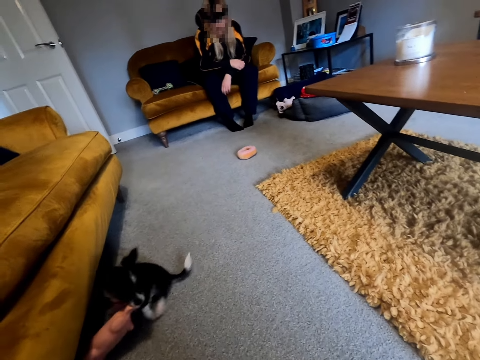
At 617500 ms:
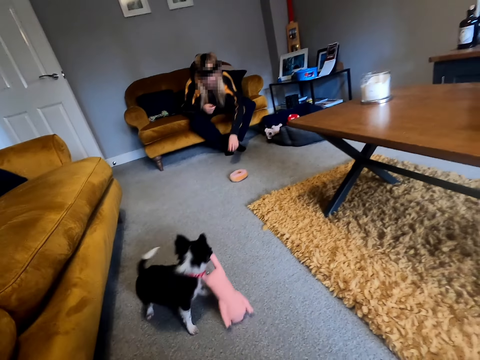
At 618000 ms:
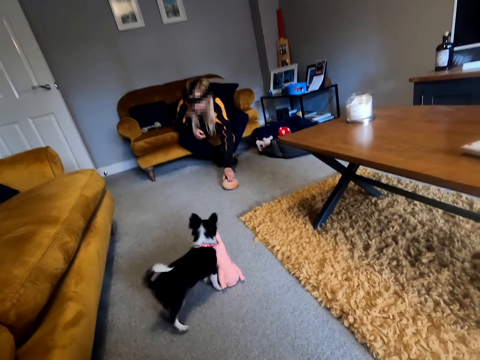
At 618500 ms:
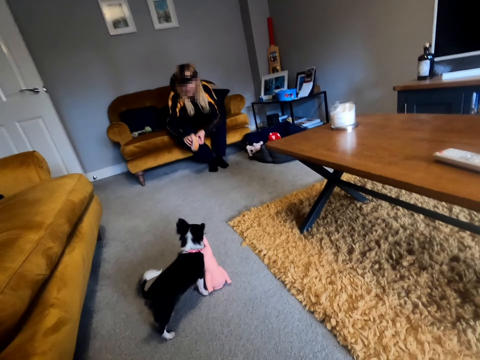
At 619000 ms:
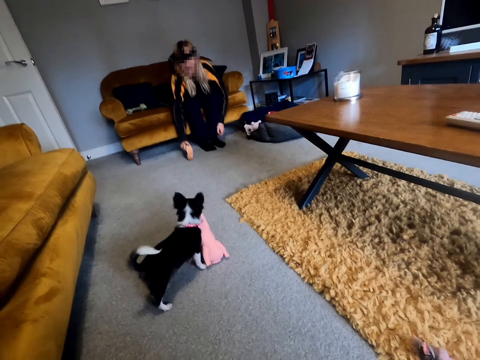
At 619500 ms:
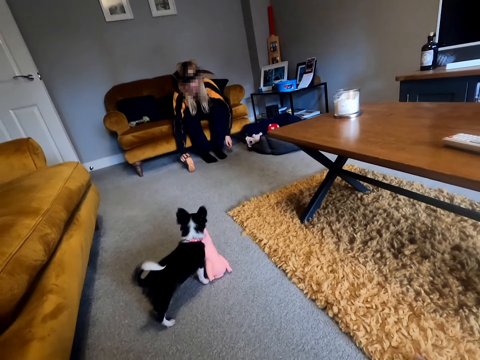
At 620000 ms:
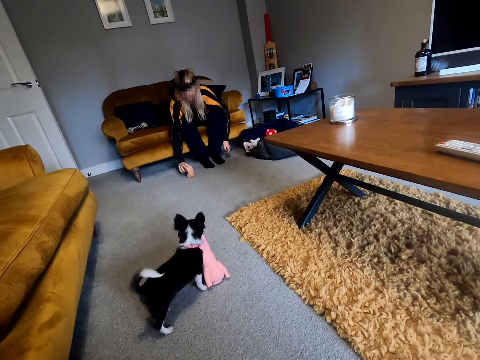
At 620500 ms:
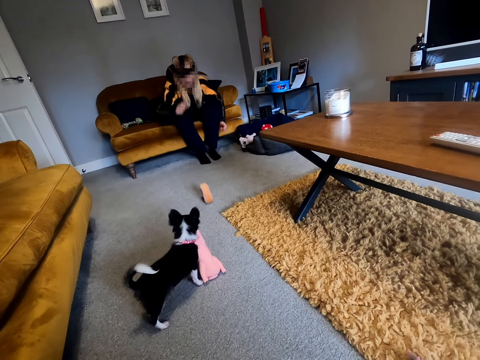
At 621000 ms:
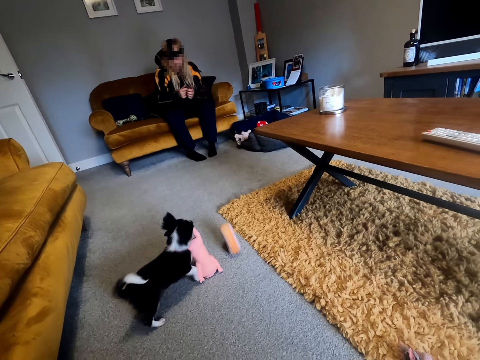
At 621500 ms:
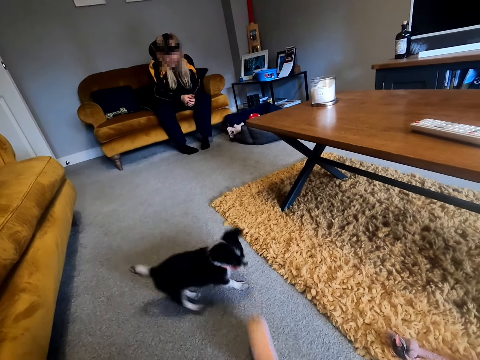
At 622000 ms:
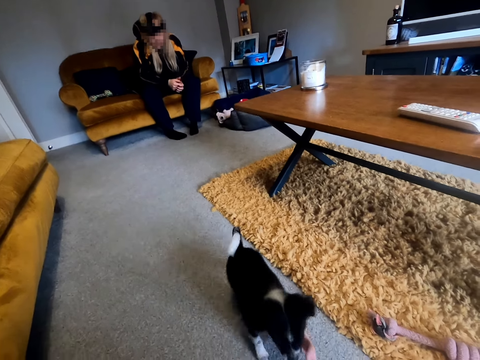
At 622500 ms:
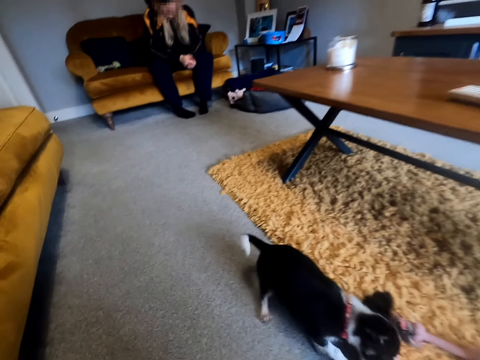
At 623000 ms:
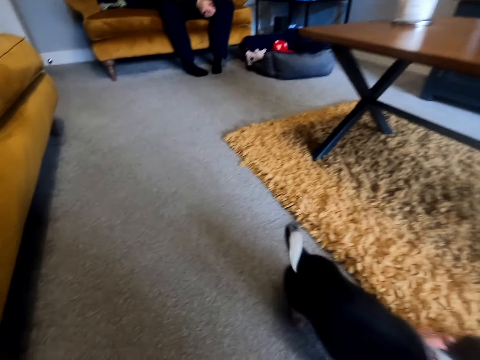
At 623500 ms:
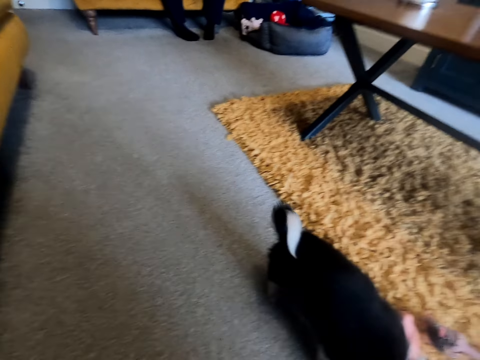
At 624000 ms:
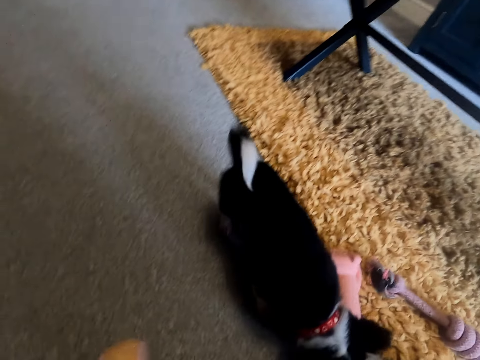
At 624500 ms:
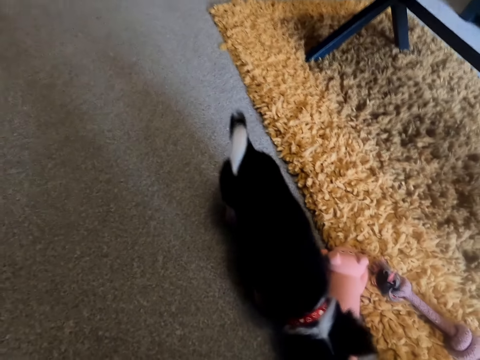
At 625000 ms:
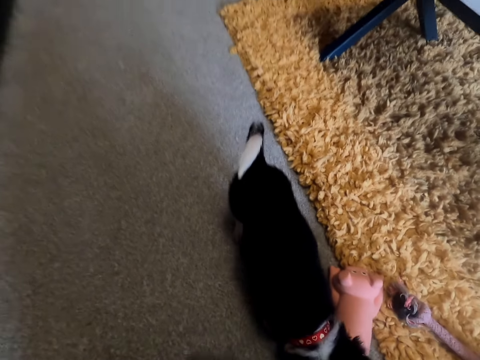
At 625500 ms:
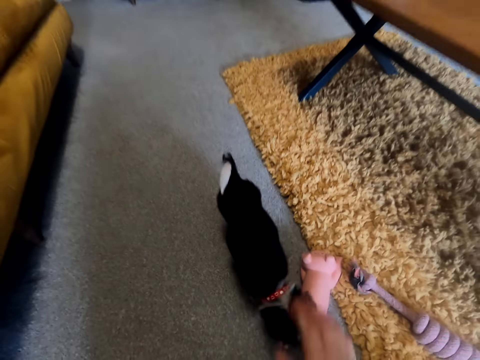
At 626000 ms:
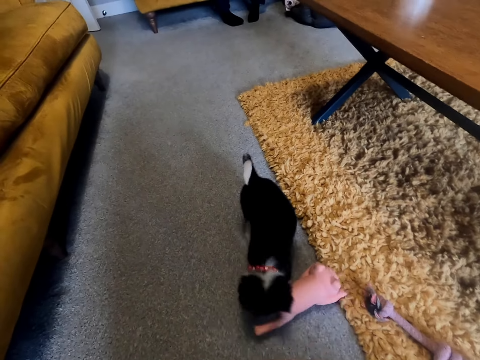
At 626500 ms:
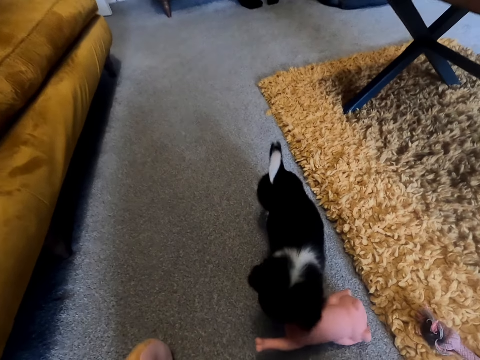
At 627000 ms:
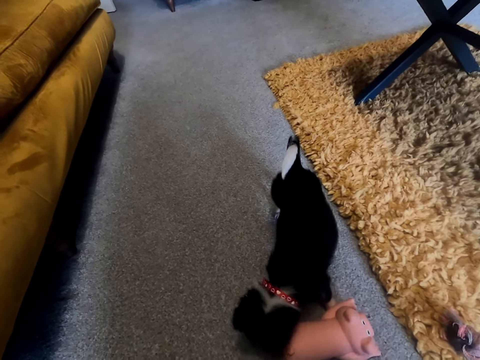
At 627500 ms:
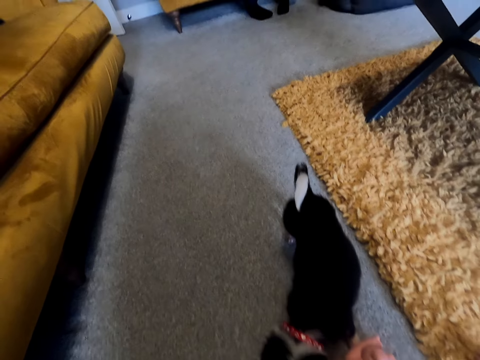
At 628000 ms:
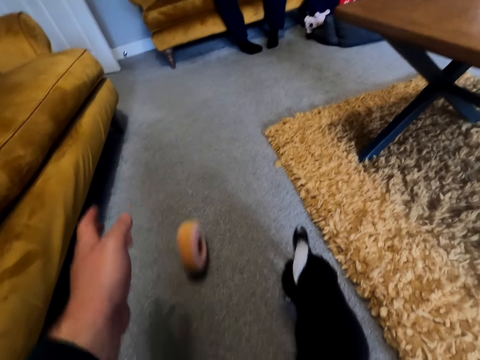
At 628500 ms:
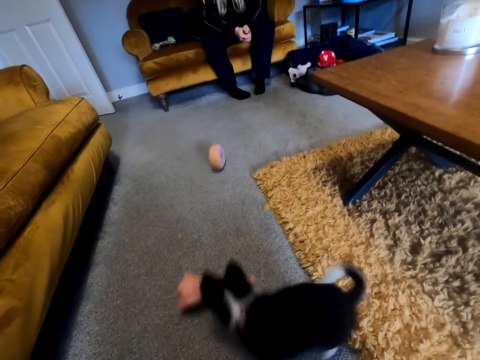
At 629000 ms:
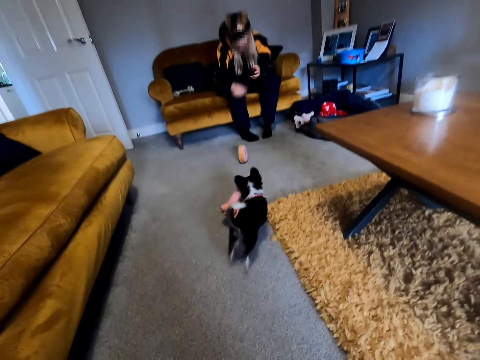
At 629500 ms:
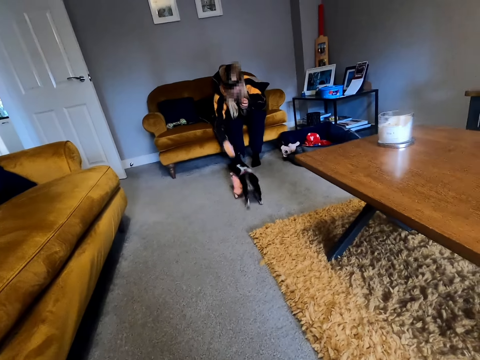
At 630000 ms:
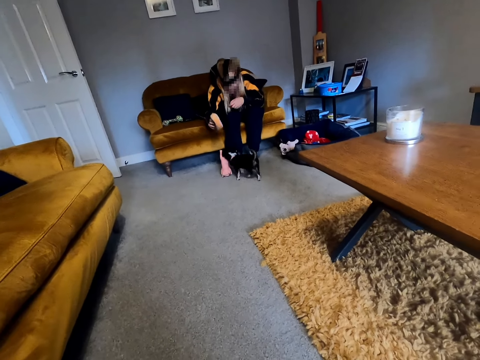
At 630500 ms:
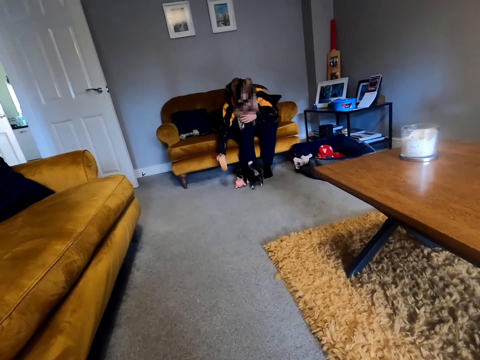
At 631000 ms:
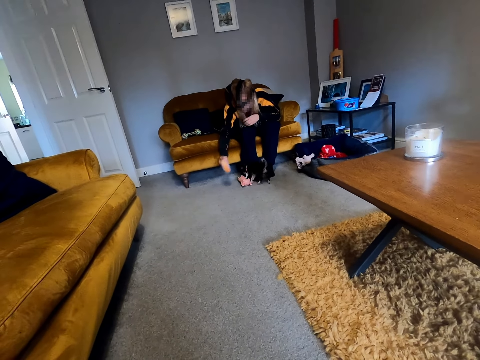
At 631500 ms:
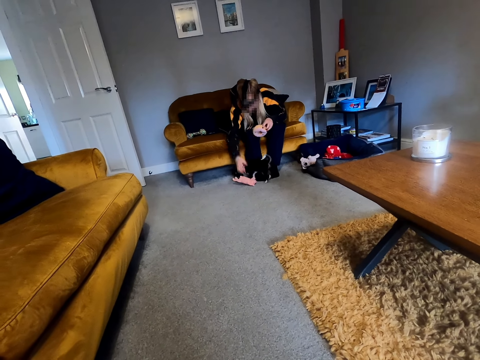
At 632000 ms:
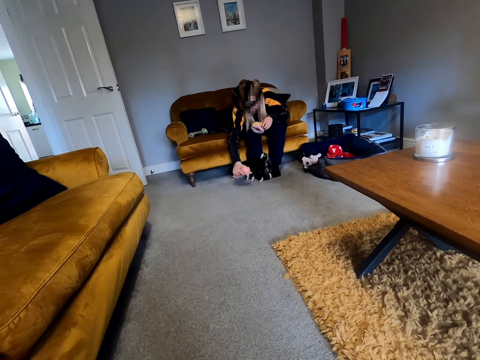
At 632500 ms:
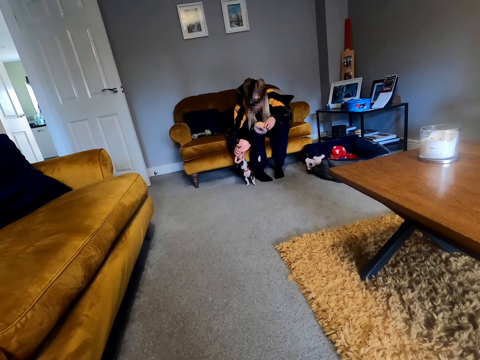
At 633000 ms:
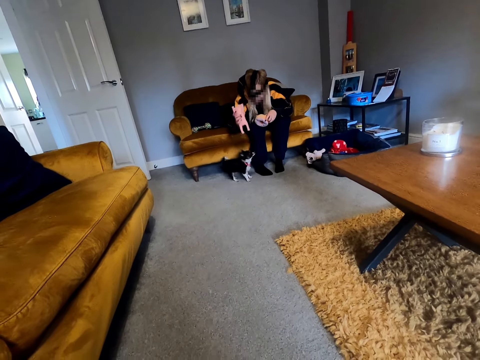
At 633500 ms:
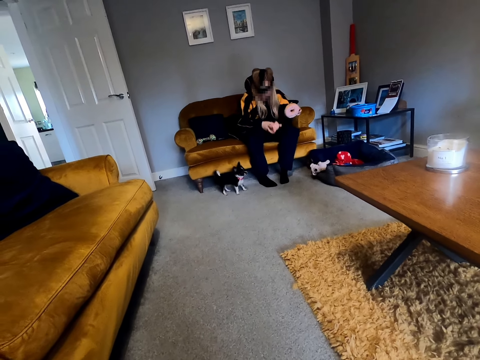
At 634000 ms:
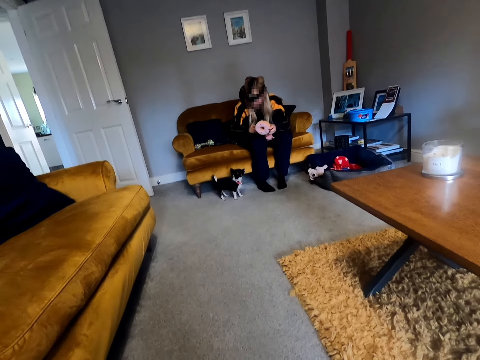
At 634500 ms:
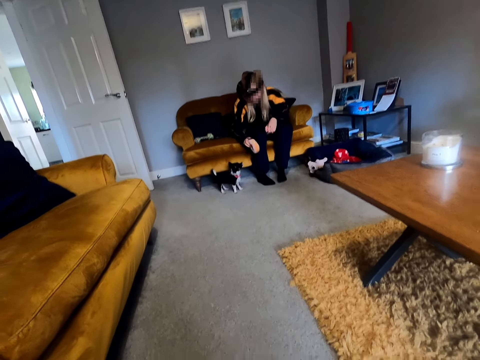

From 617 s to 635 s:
The camera wearer looks around. A woman picks the doll or toy. The woman rolls the doll on the floor towards the camera wearer. The woman looks around. The camera wearer plays with the dog. They rub the dog with a hand. They roll the doll on the floor. The woman picks the doll. The camera wearer looks around. The woman plays with the dog using the doll. The woman transfers the doll to the left hand. The woman pulls a pet doll from the dog. The woman picks another toy. The woman plays with the dog. The woman puts the pet doll in between the legs.

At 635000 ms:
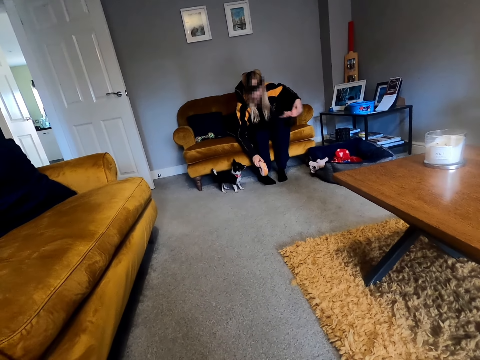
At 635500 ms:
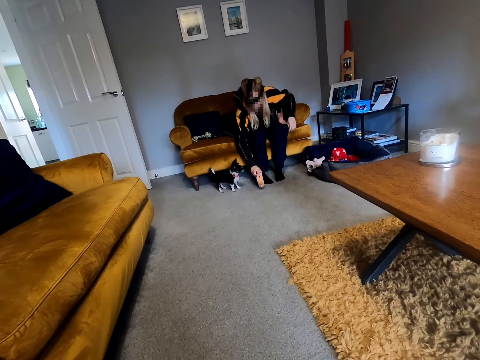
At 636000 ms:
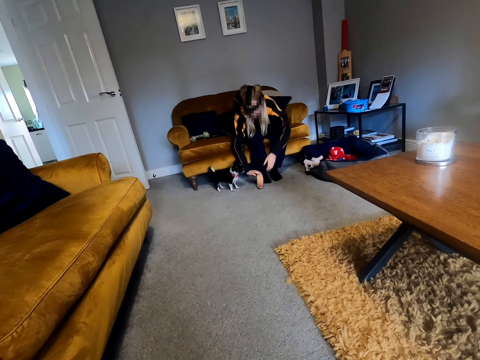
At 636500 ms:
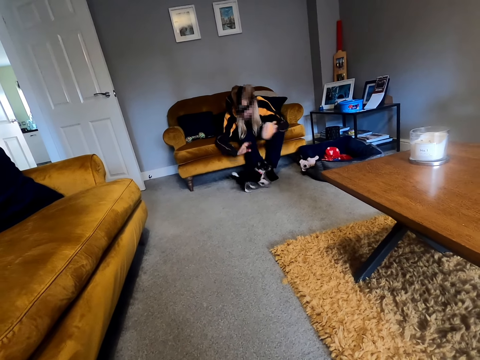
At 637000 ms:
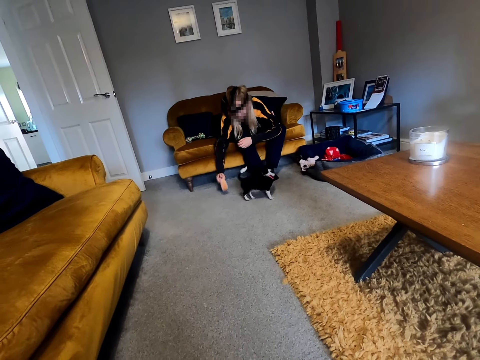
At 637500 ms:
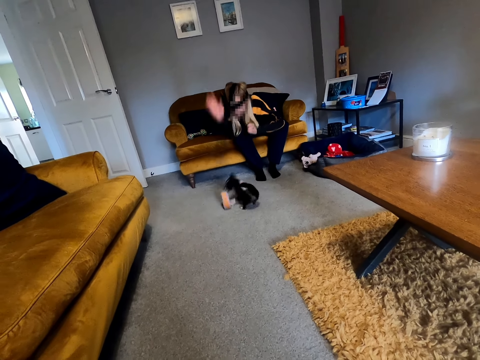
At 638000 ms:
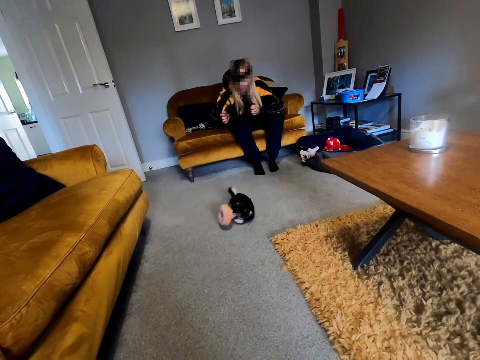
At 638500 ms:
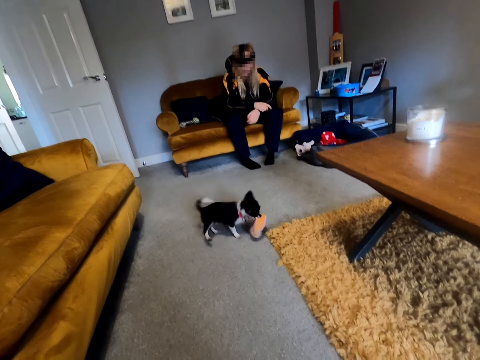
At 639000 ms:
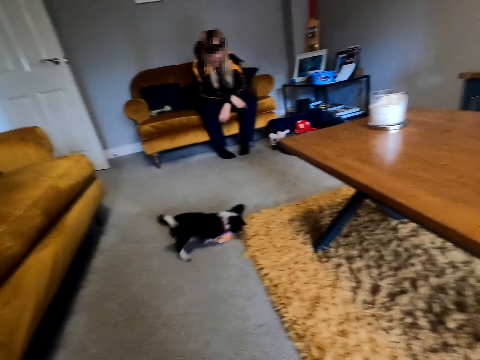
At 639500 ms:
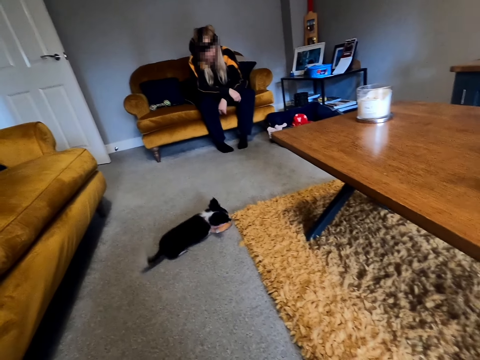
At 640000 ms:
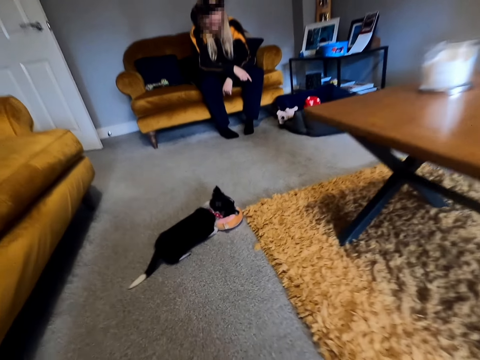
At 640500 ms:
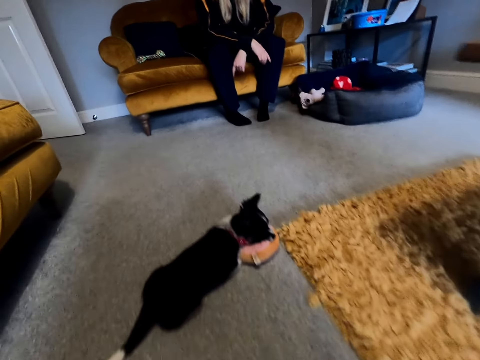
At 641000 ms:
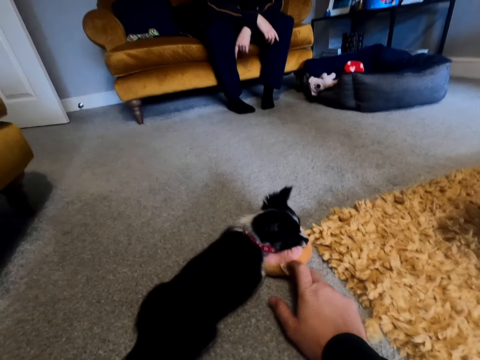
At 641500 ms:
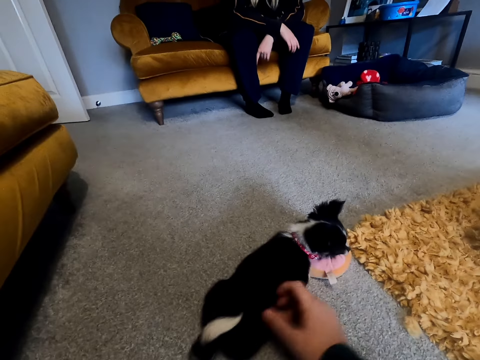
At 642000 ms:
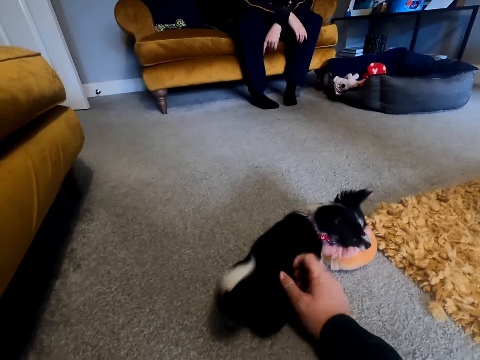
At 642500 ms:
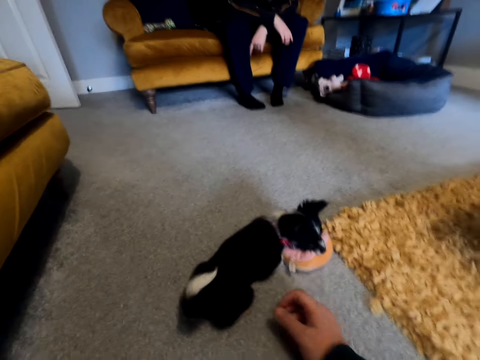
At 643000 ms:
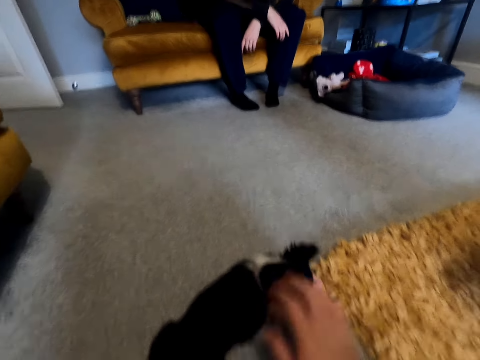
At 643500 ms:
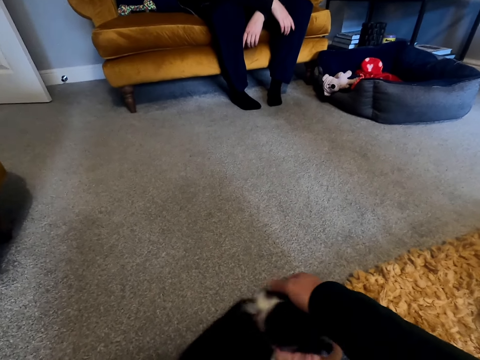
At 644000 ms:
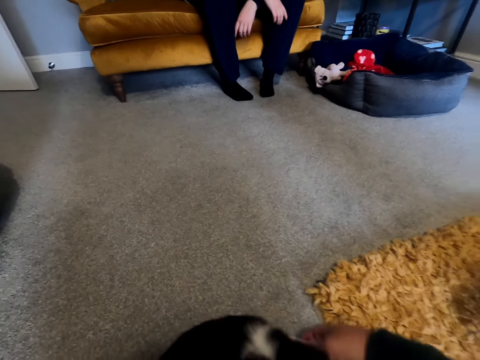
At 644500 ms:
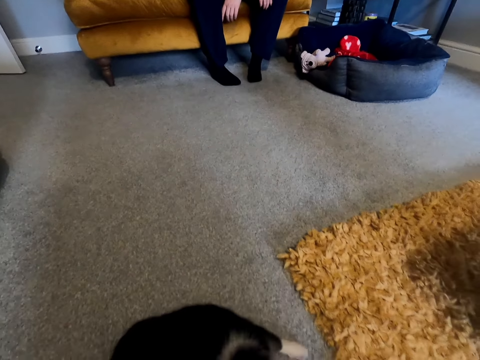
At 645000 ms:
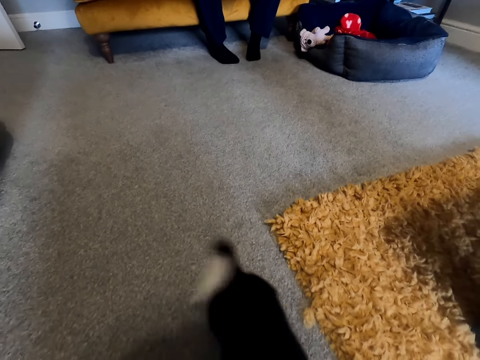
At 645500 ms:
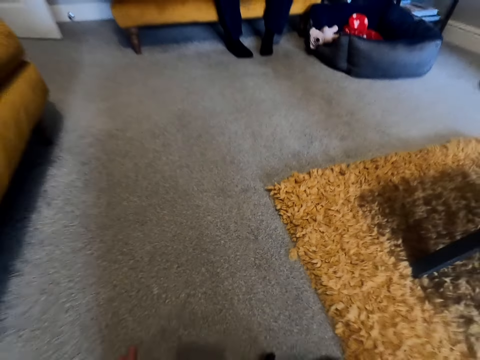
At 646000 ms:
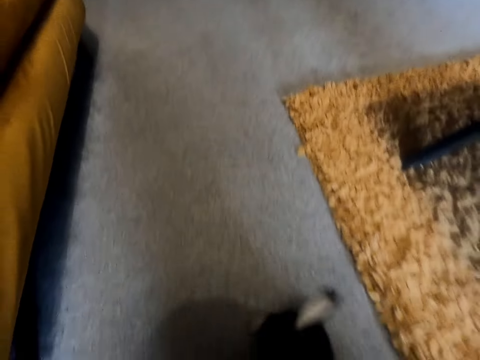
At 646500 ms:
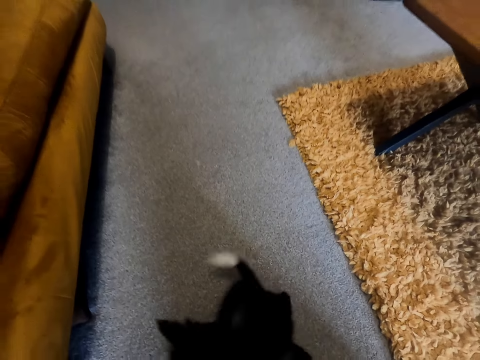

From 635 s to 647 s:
A woman plays with the dog using a doll. The woman rolls the toy and looks around. The camera wearer moves towards the dog. They play with the dog.
